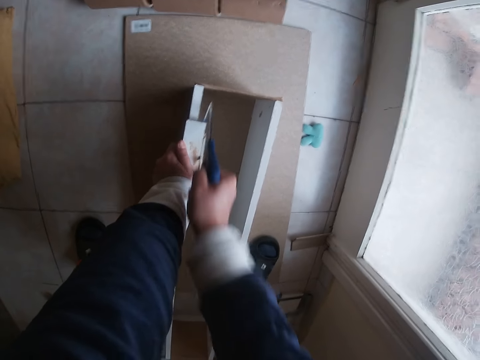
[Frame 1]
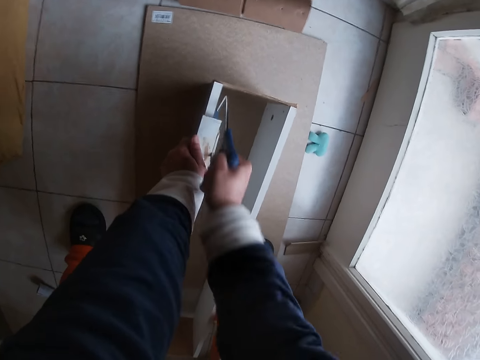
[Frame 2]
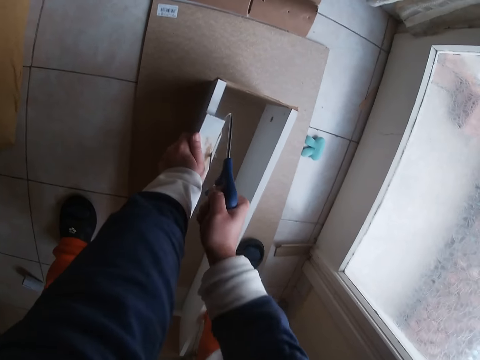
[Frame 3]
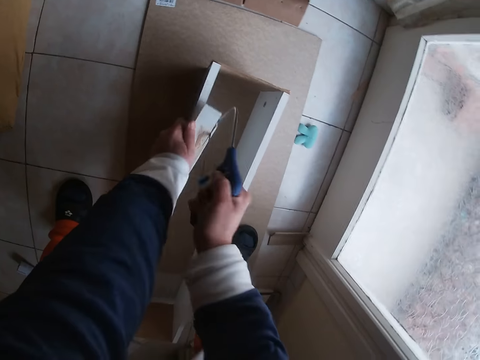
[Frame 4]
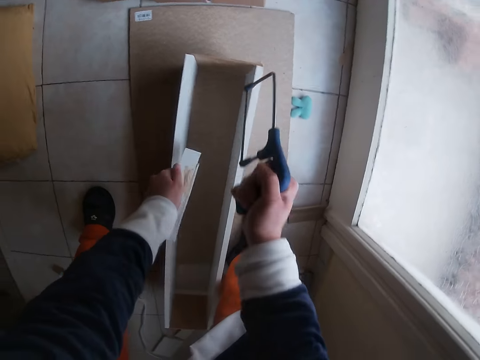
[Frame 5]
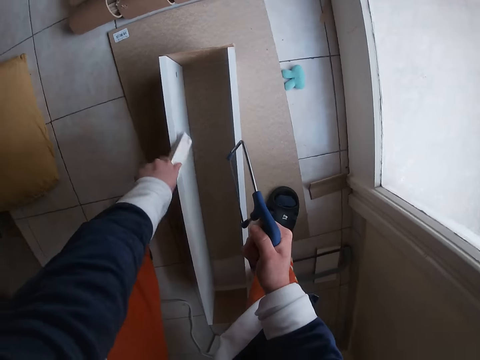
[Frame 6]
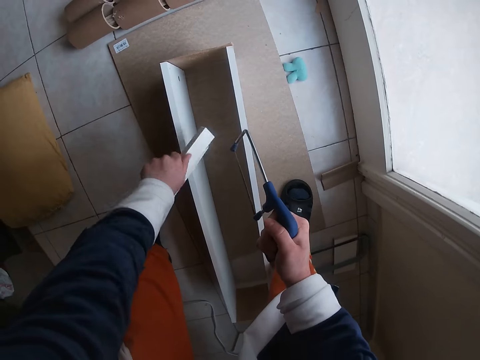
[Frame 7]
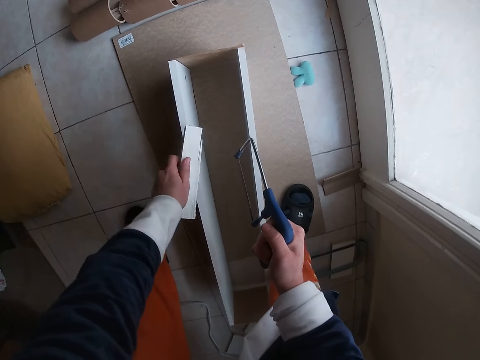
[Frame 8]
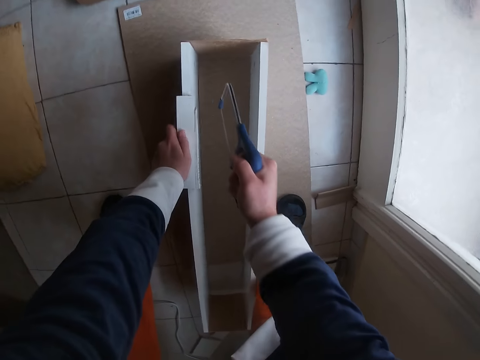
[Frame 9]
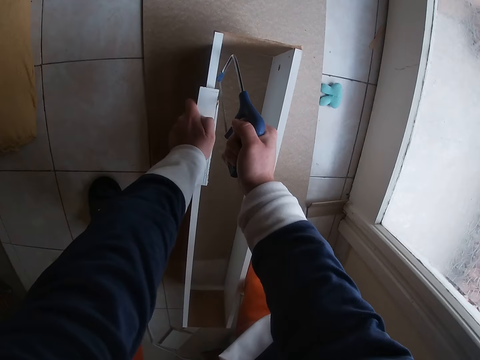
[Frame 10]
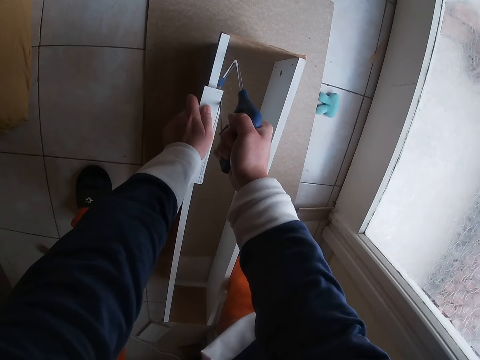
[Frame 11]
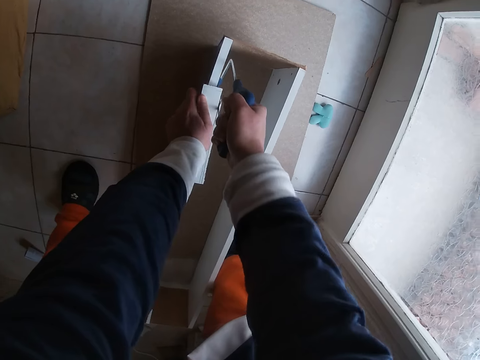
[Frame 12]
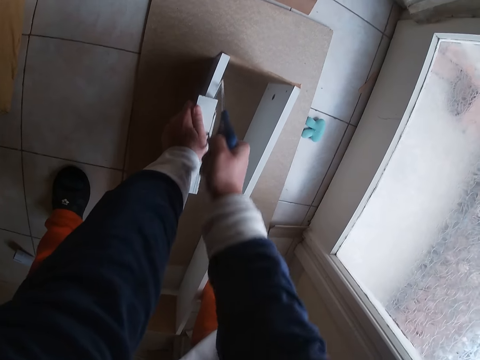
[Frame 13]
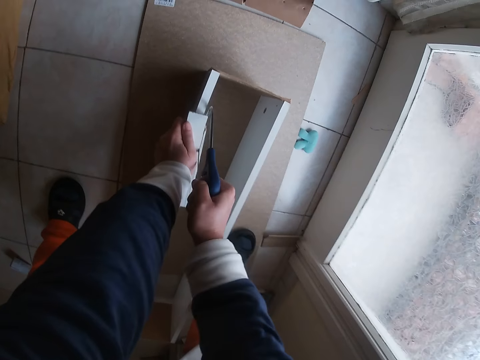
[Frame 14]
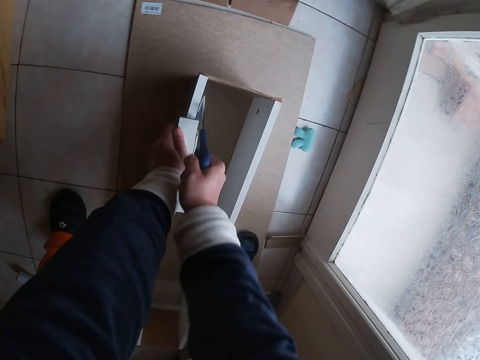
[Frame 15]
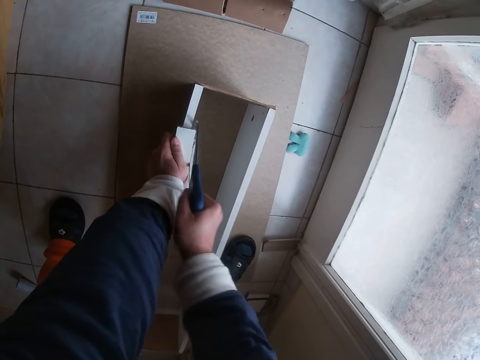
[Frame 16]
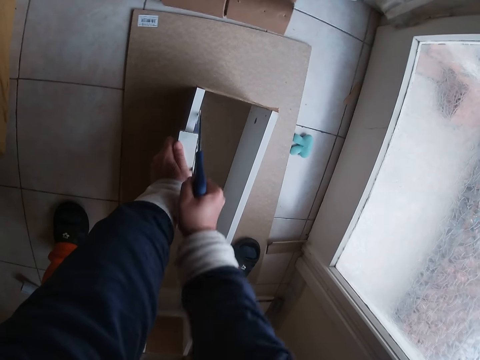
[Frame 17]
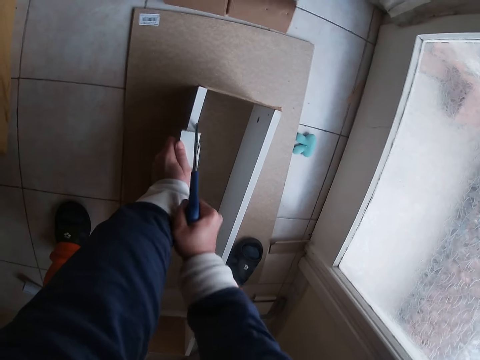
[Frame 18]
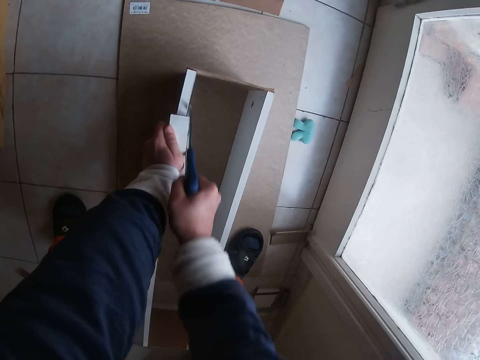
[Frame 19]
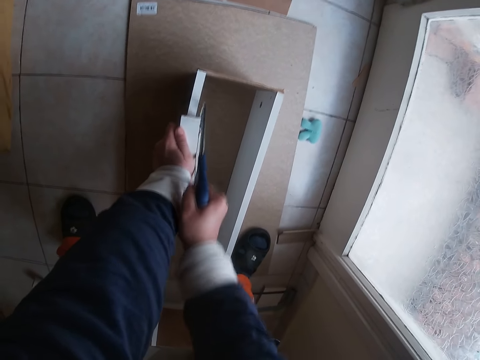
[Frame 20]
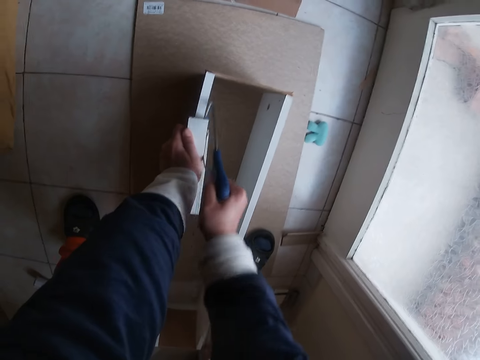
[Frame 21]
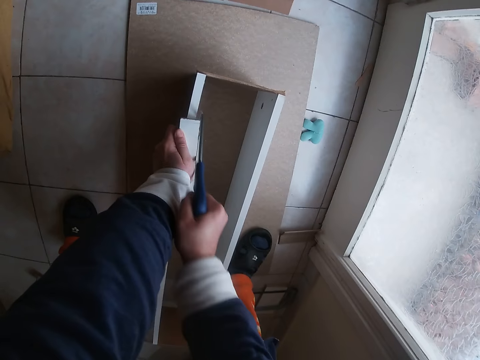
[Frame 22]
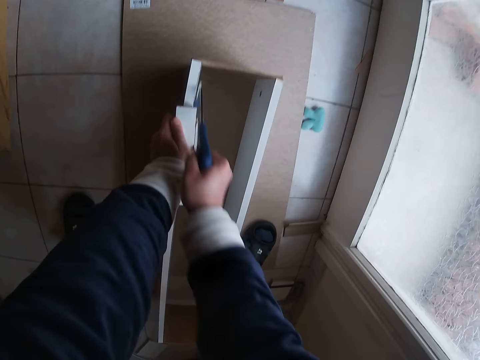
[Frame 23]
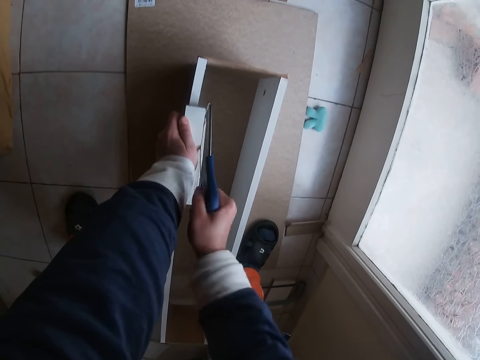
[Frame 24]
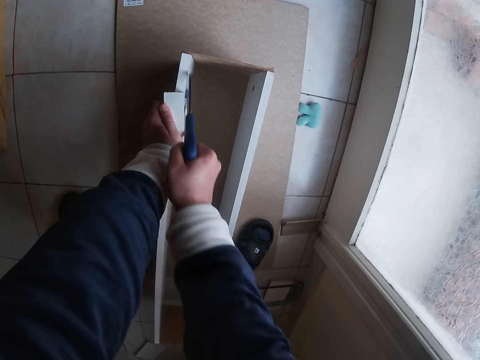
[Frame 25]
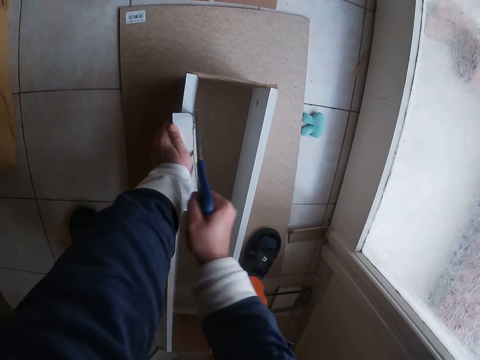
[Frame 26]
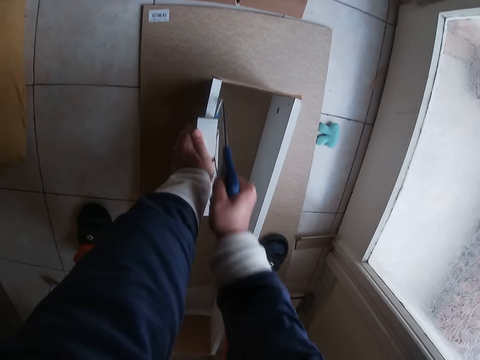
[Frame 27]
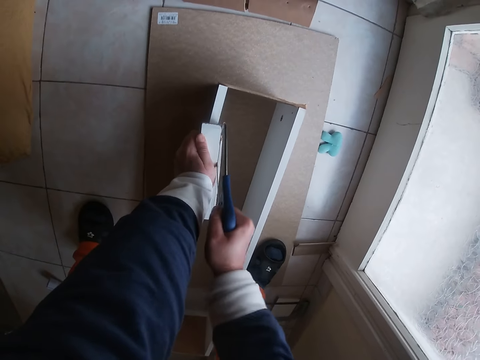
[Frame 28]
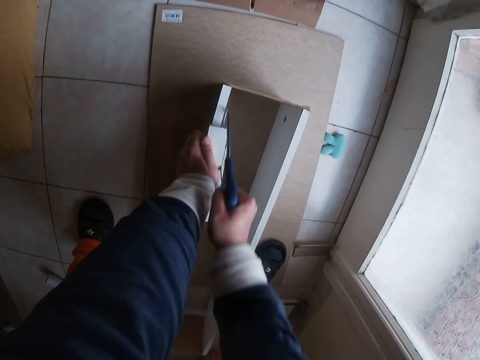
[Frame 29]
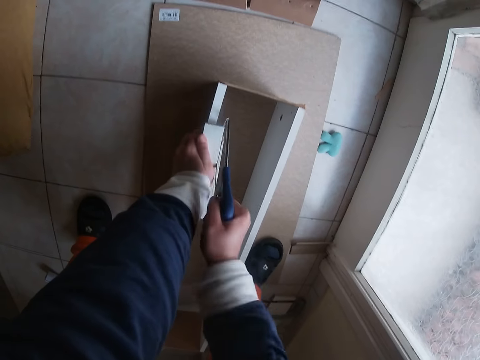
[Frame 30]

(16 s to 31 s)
The camera wearer lifts the piece of wood. He dusts off the wood particles on the plywood into the box with his left hand. He hits the piece of wood on the wooden structure. He holds the plywood with his left hand. He cuts the plywood with the wood saw in his right hand.

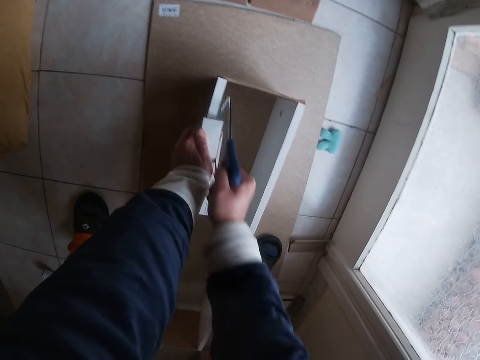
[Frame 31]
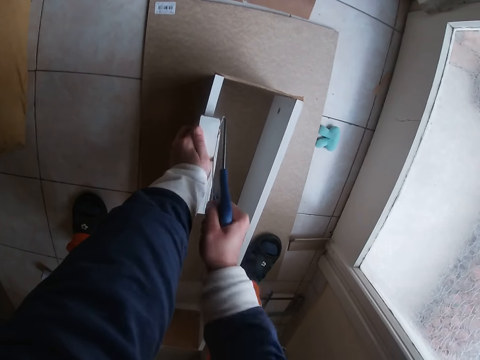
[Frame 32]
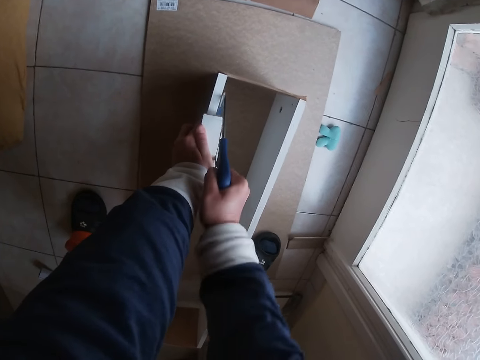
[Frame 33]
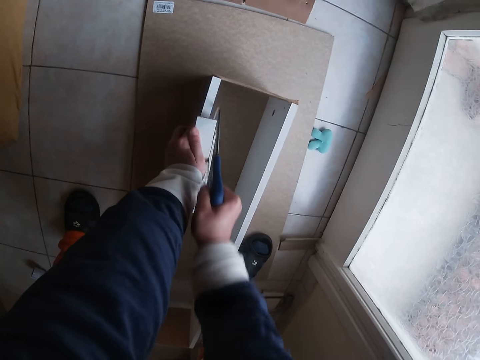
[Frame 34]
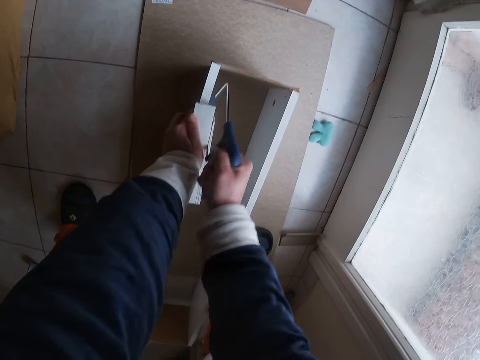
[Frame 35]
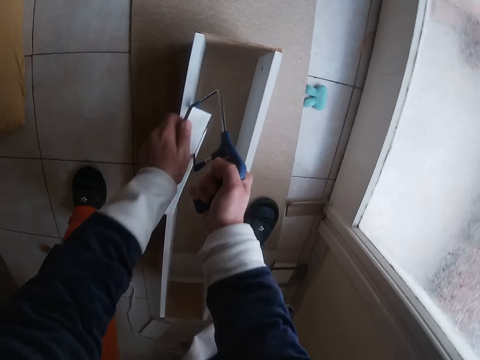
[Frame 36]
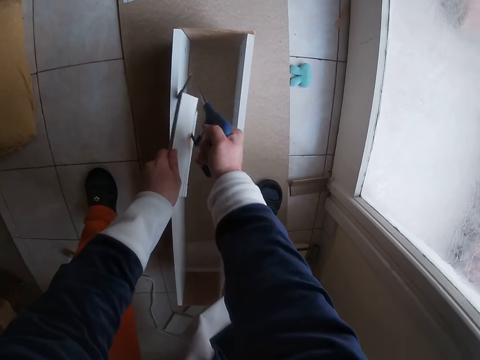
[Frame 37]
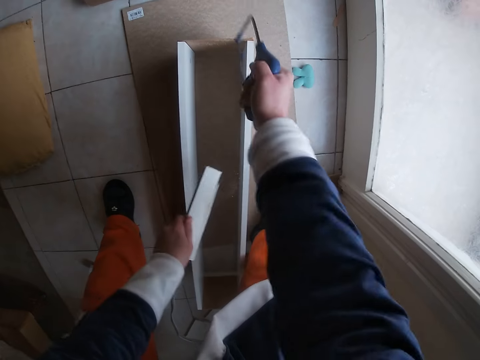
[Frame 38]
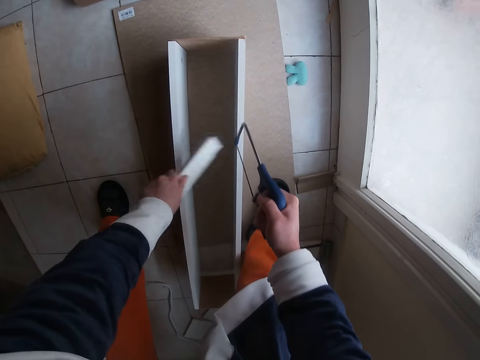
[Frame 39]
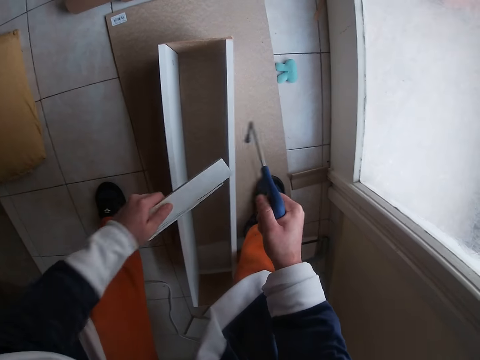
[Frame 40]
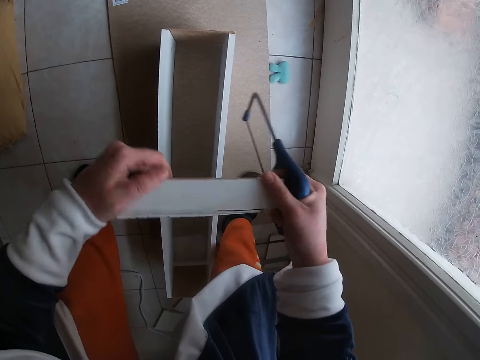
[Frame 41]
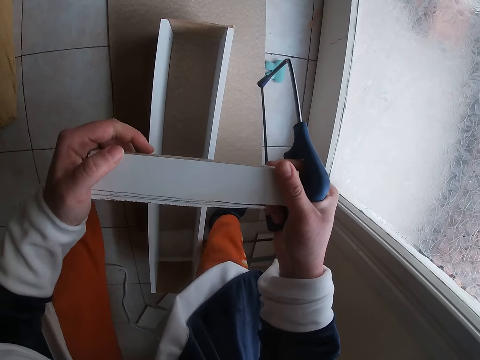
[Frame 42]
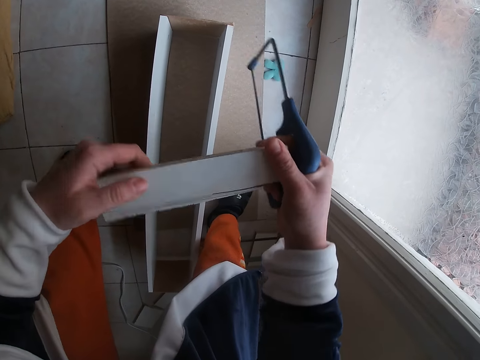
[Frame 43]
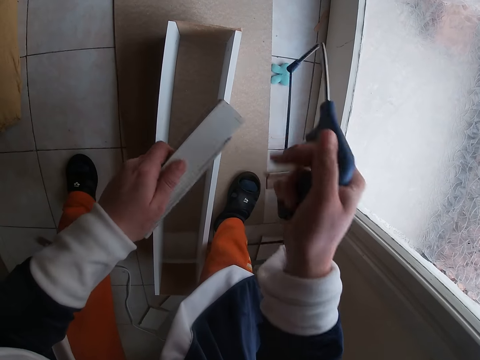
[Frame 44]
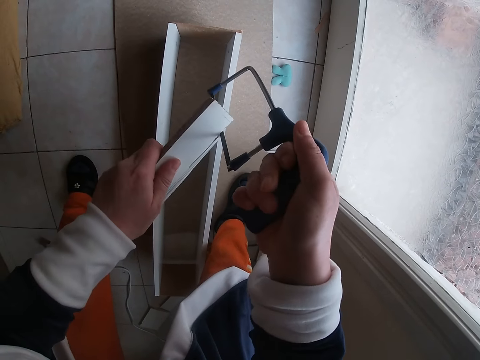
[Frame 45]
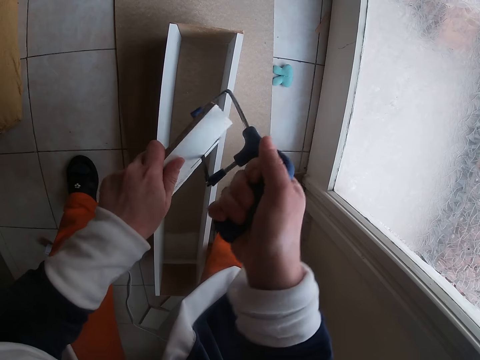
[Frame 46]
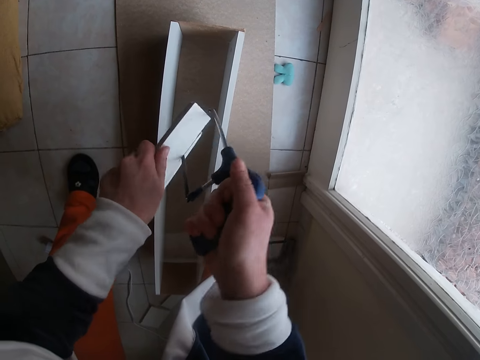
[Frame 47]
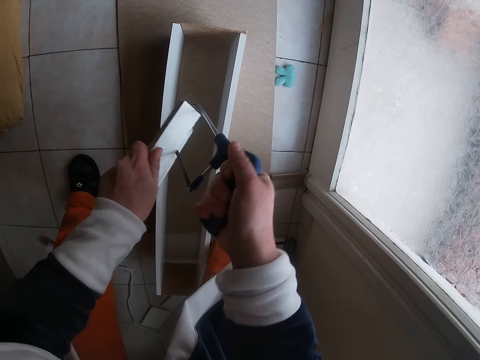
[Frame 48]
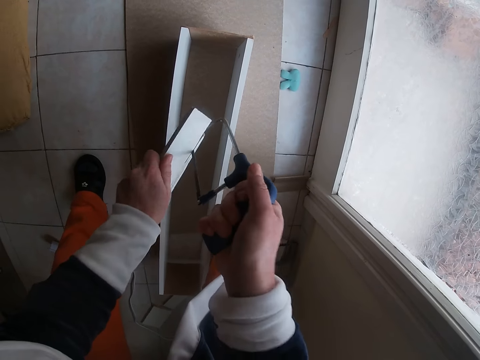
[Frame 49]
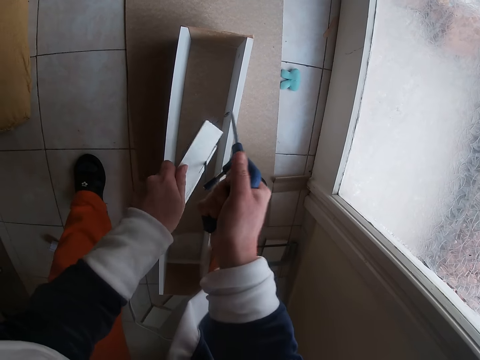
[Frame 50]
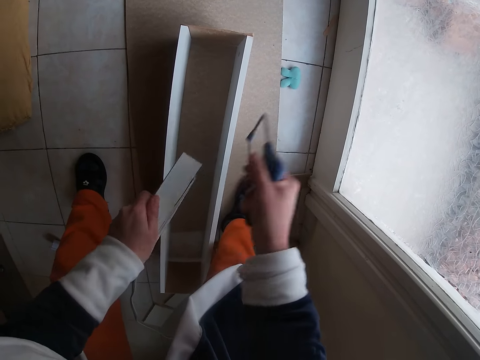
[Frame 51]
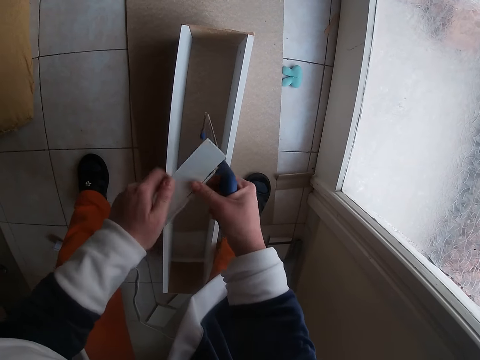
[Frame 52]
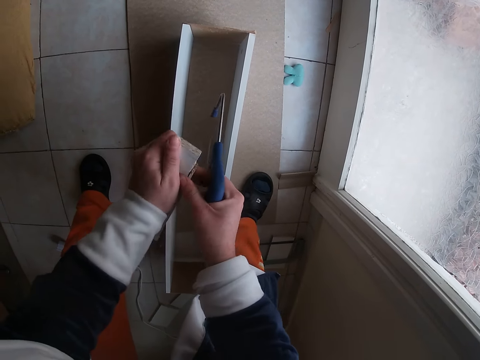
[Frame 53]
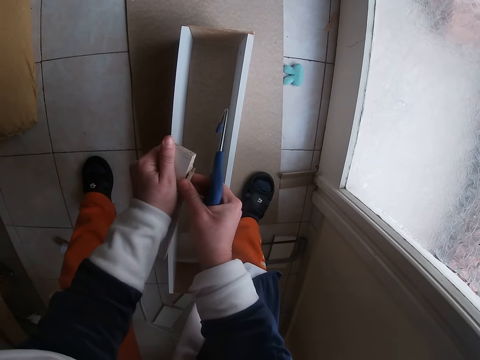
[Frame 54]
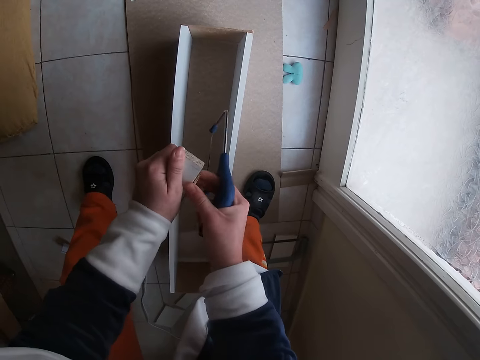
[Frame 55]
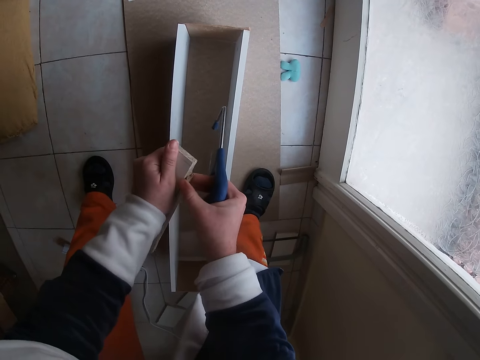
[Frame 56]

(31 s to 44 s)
The camera wearer removes the hacksaw from the piece of wood. He hits the piece of wood on the wooden structure. He dusts off the wood particles on the plywood into the box with his left hand. He holds the plywood with both hands. He looks at the piece of wood. He holds the plywood with his left hand. He cuts the plywood with the wood saw in his right hand. He separates the piece of wood with his hands. He pulls at the plywood with his right hand.
